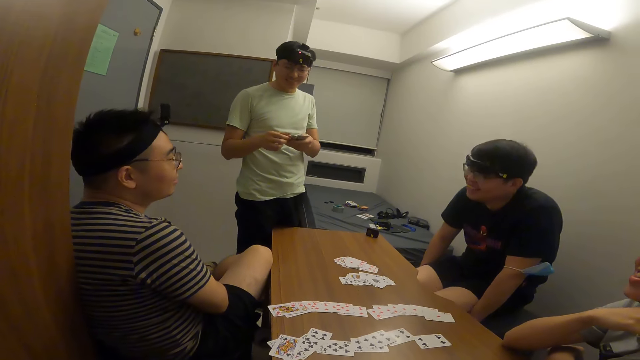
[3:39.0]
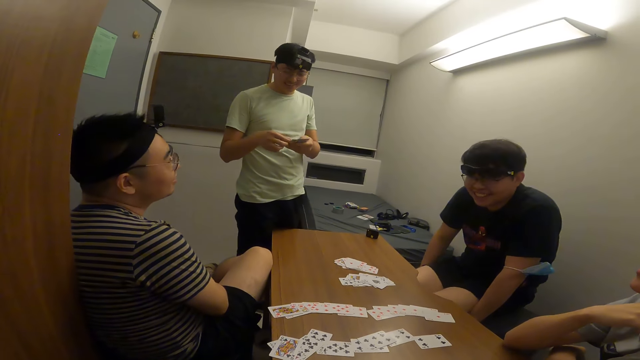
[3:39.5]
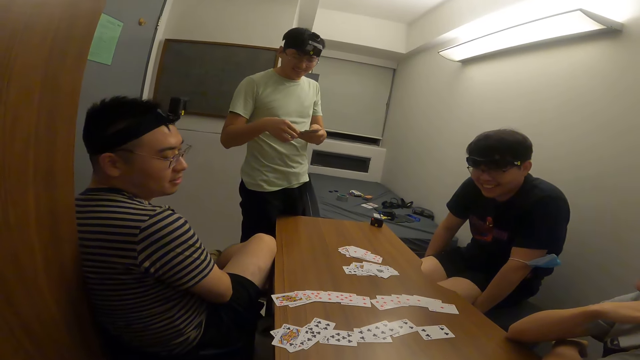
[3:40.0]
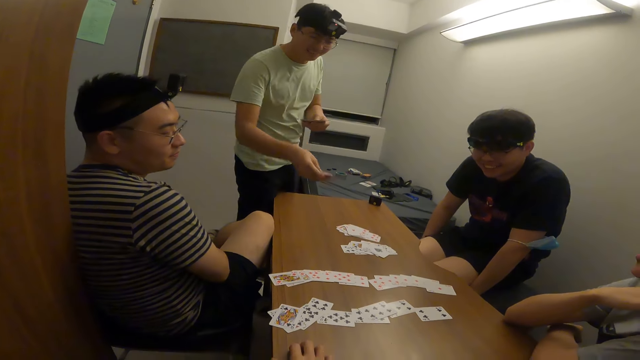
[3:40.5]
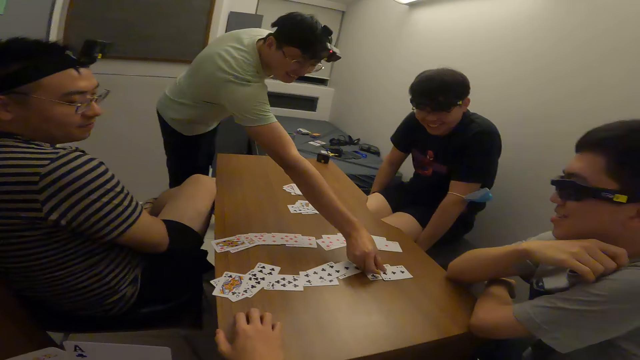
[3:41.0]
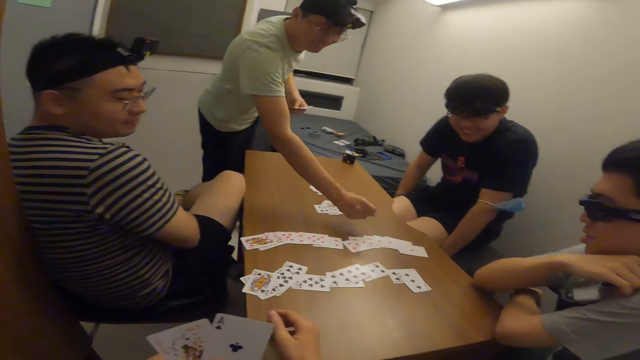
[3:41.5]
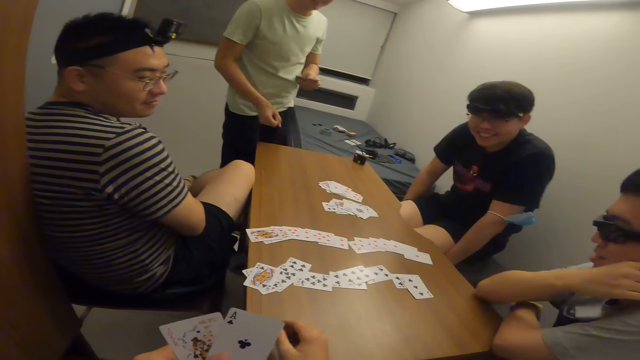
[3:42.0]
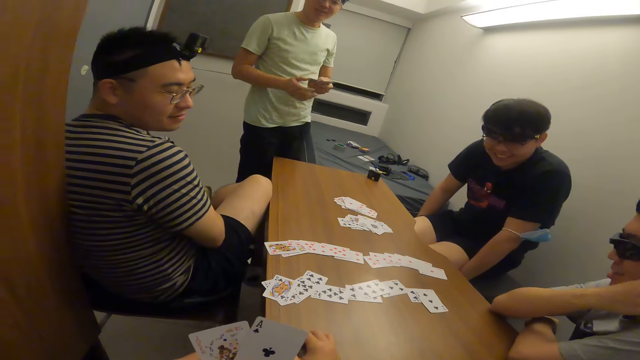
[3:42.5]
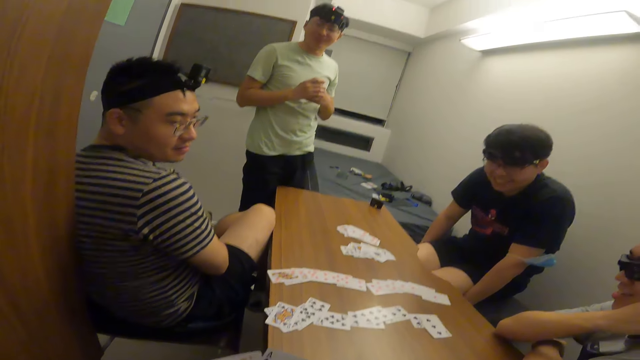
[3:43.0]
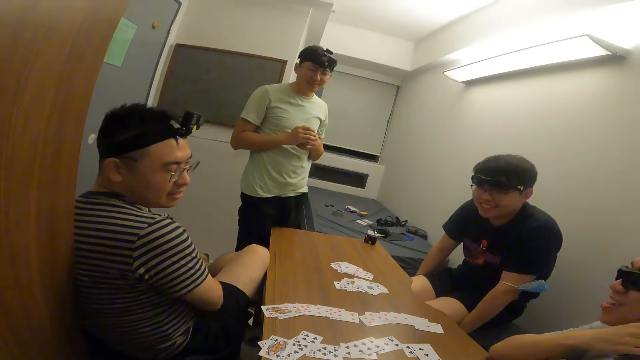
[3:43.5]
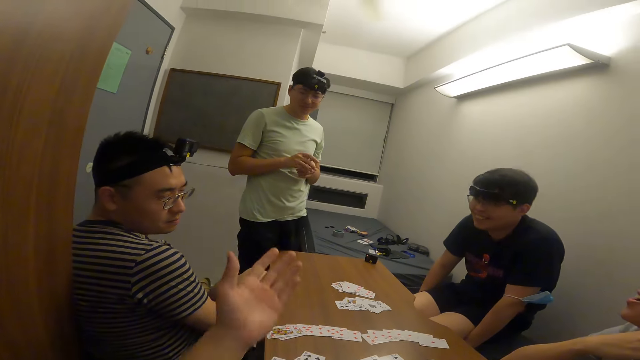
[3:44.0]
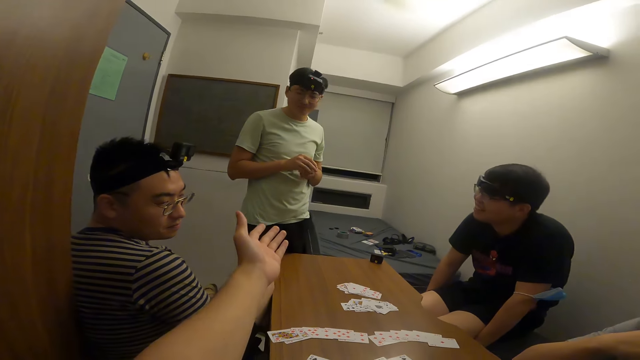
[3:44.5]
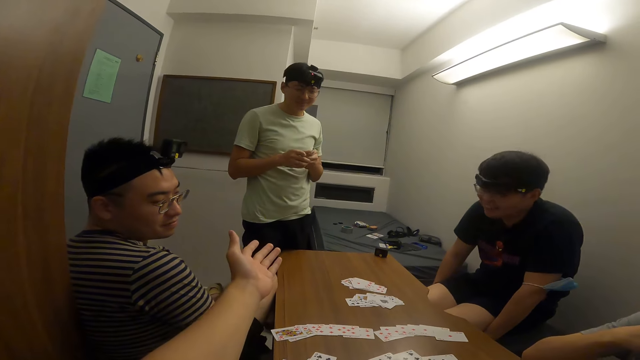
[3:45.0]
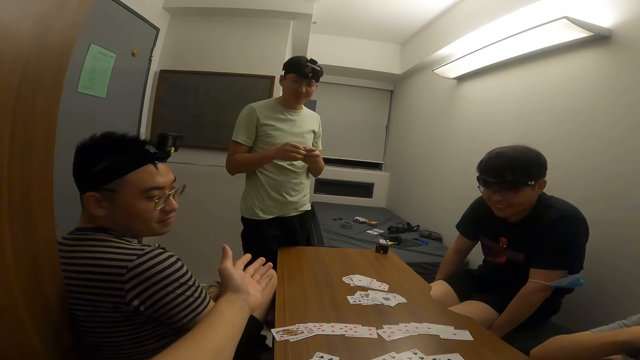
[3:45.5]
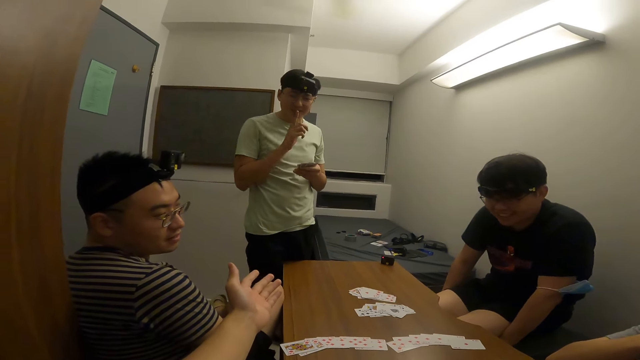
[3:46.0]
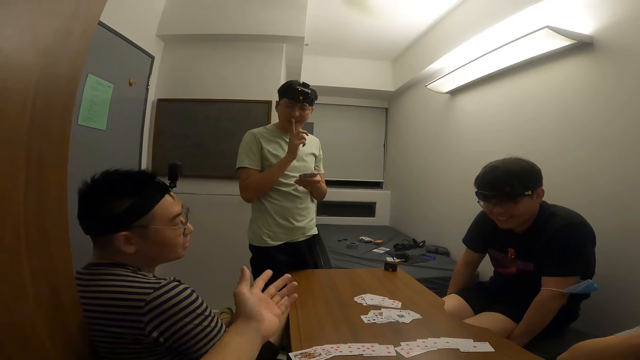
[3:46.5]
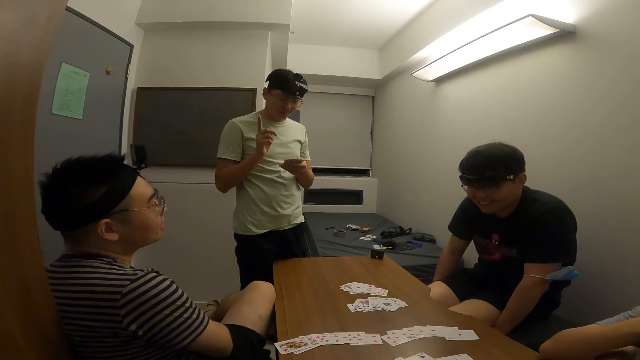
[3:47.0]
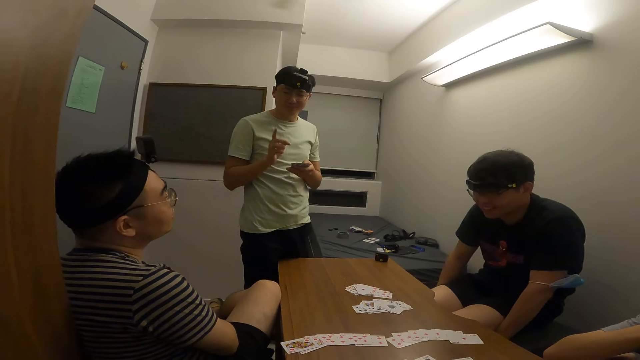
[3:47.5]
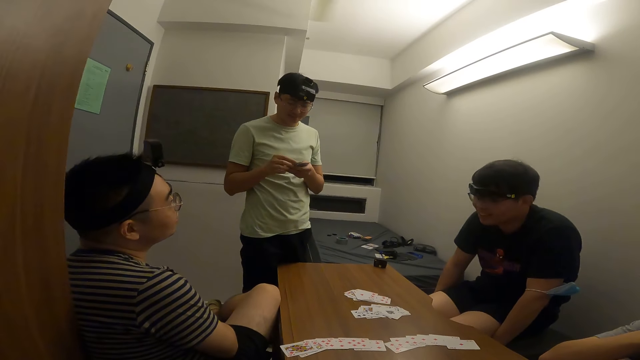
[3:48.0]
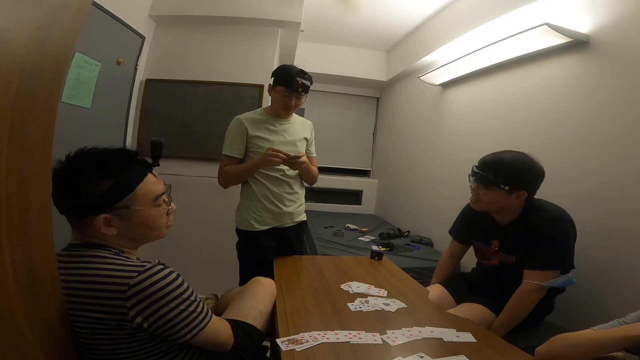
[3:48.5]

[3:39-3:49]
A man drops a card on the table with his right hand. The camera wearer stretches his left hand towards the man.

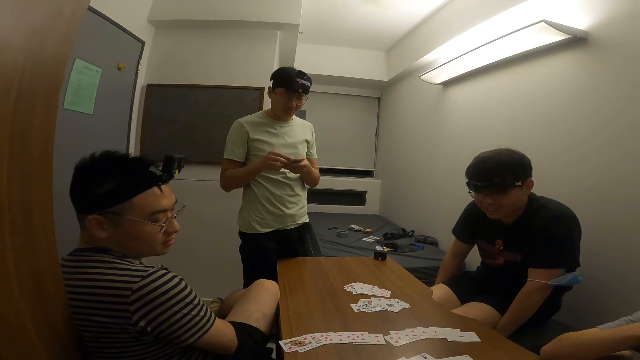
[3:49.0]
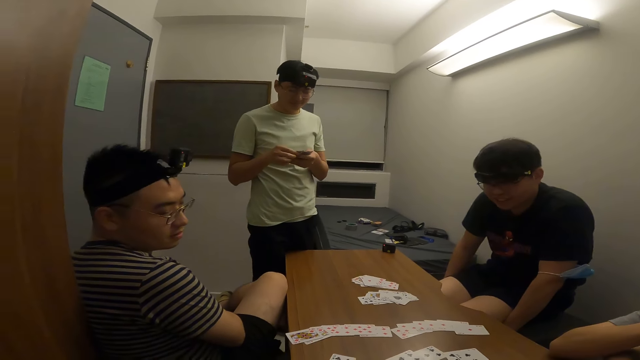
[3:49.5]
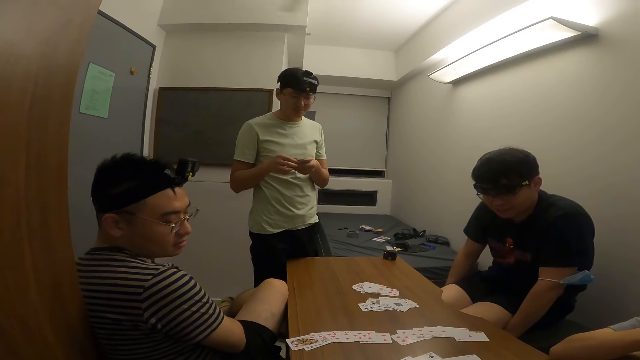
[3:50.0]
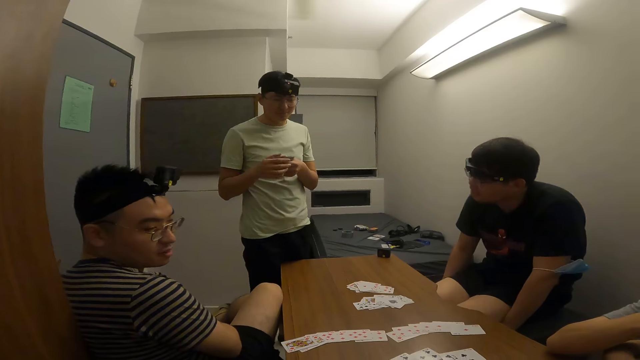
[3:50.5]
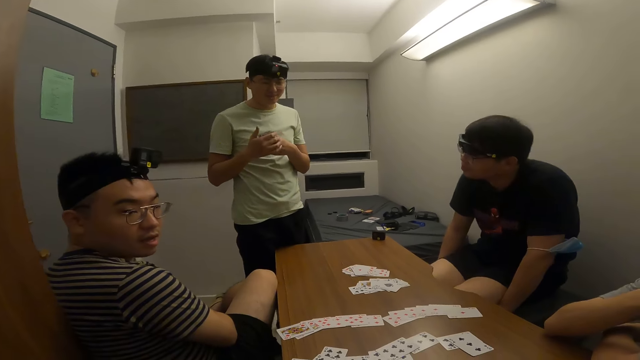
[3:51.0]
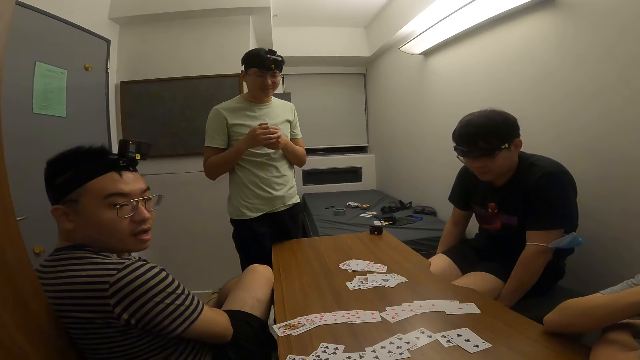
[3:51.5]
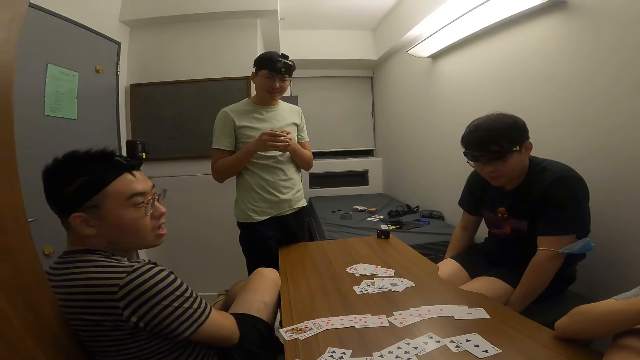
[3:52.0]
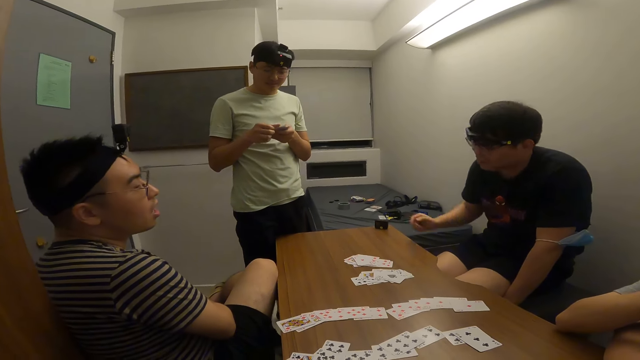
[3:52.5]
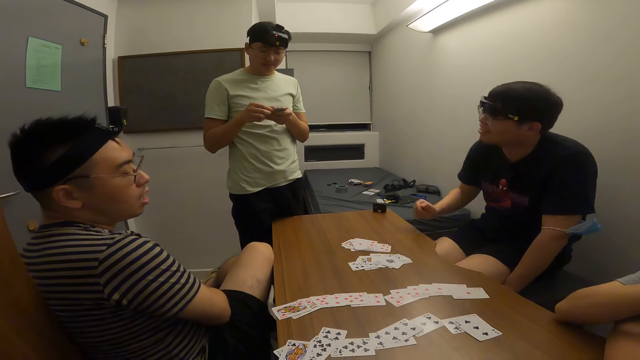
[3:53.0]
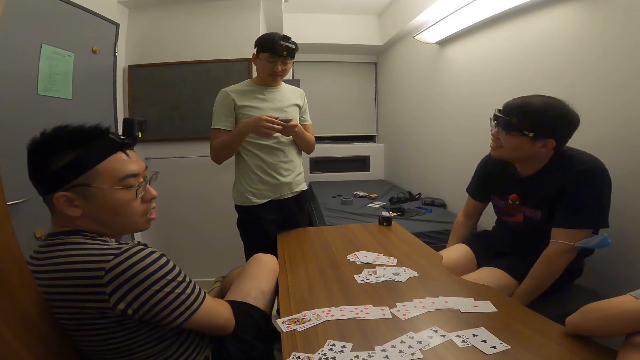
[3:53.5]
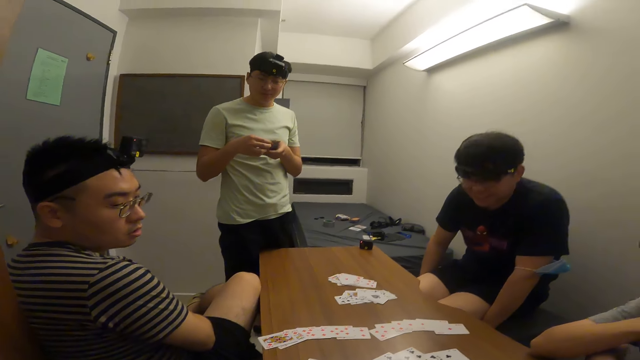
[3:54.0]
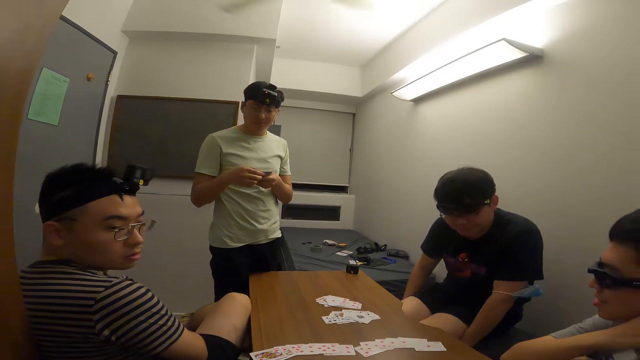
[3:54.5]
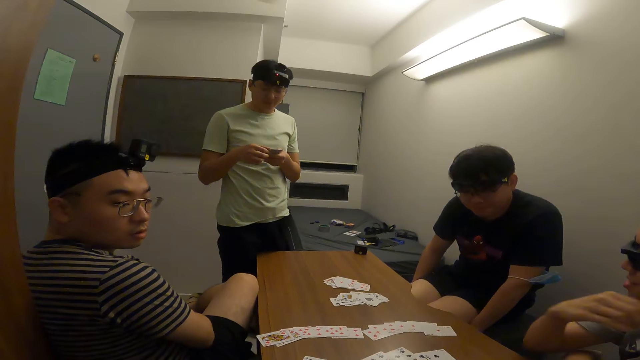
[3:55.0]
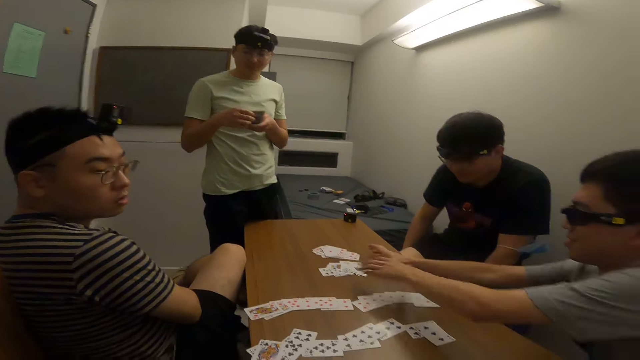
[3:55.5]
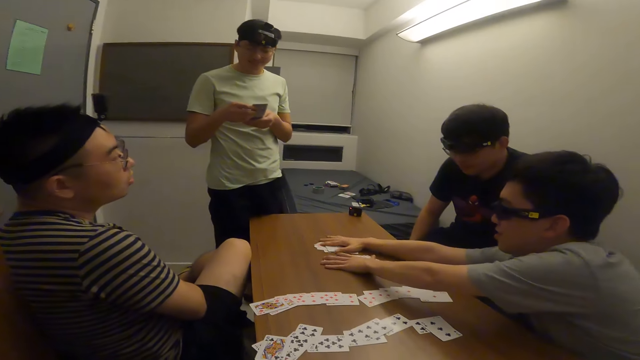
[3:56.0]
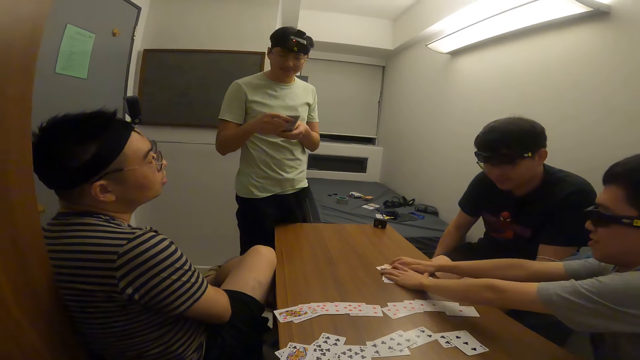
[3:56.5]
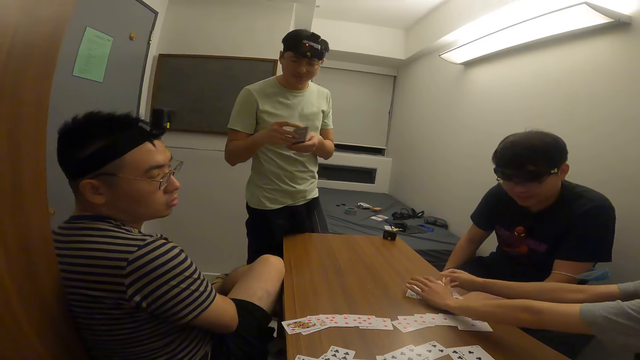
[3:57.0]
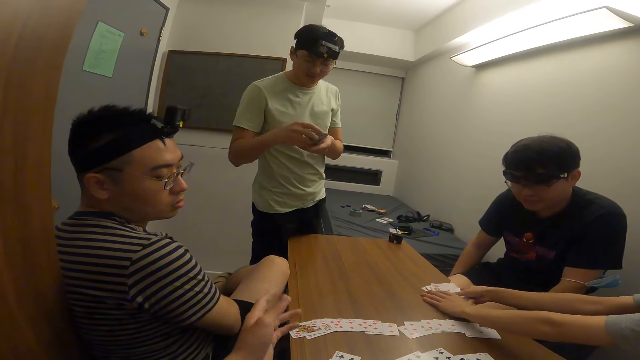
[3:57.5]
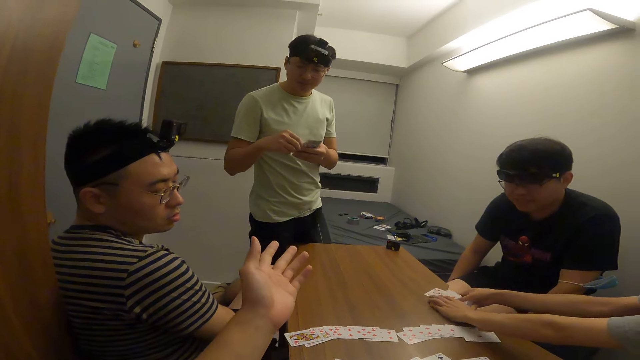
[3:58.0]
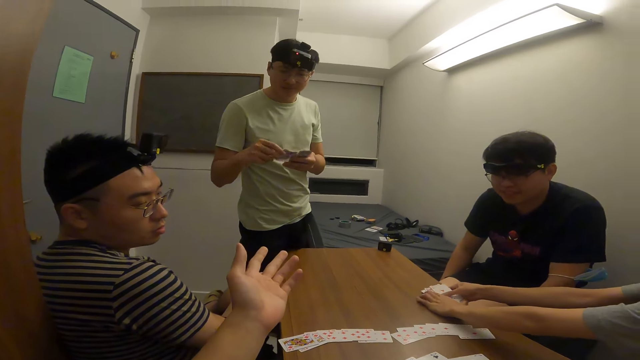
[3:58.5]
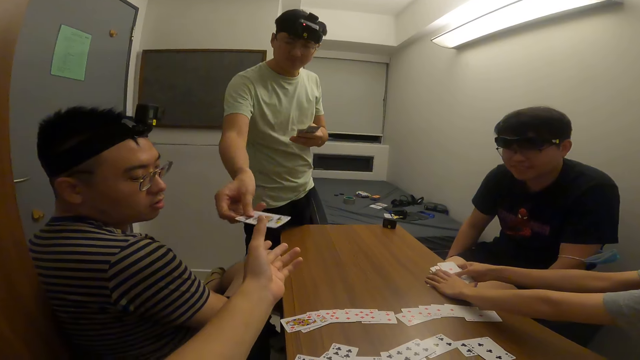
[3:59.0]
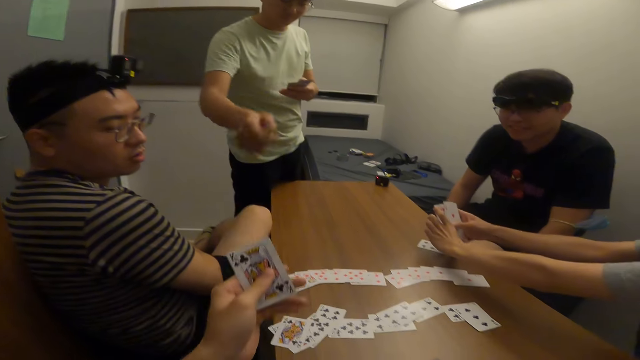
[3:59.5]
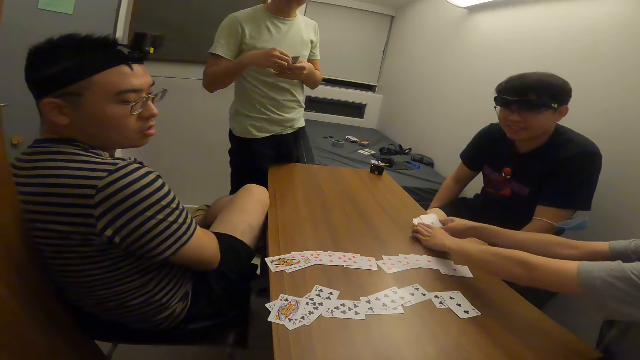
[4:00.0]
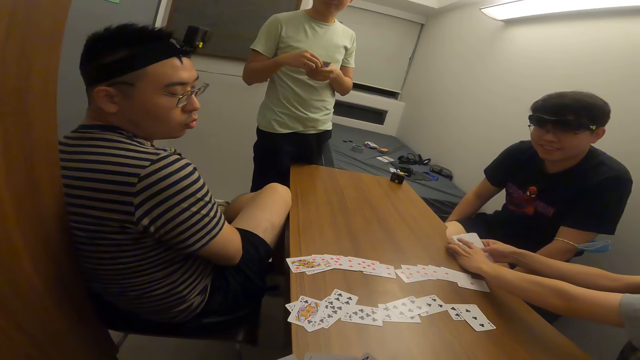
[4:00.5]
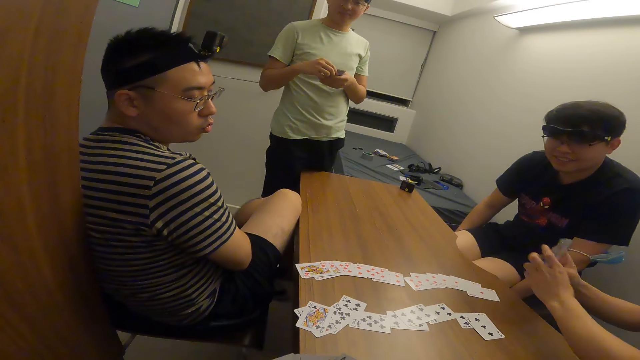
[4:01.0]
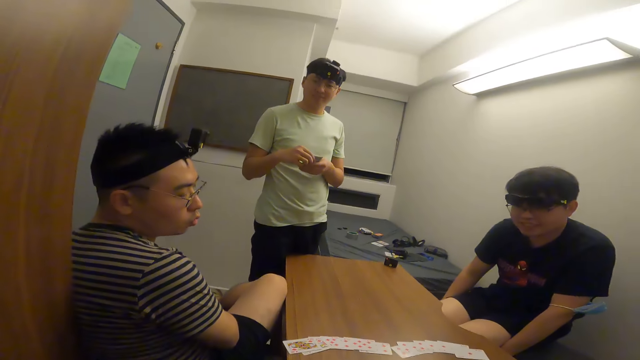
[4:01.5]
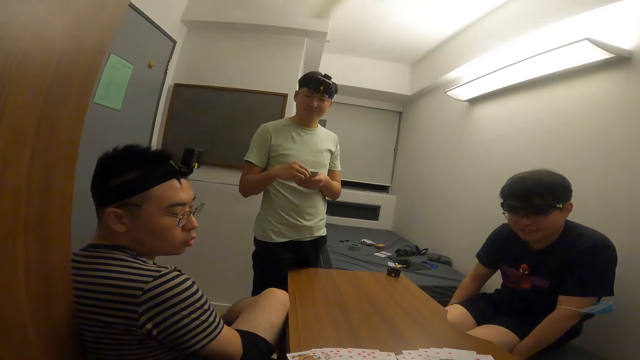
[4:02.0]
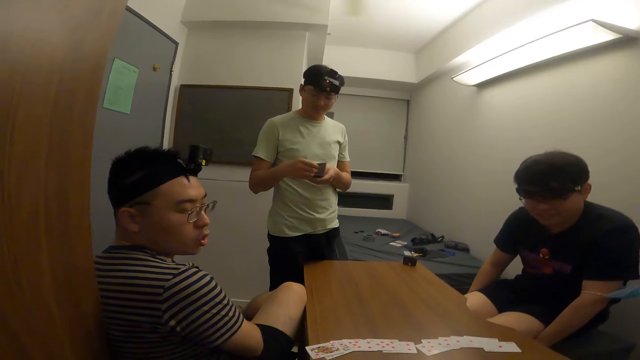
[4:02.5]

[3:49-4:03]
A man puts his cards together. The man interacts with the camera wearer. Another man points at the cards. A third man arranges the cards on the table with both hands. A fourth man picks up the cards on the table. The camera wearer stretches his left hand towards the first man. He receives the card from the first man with his left hand. The third man packs the cards from the table with both hands.
